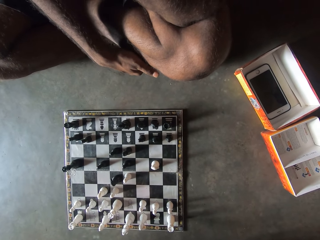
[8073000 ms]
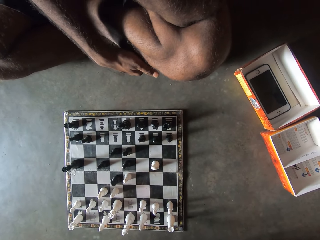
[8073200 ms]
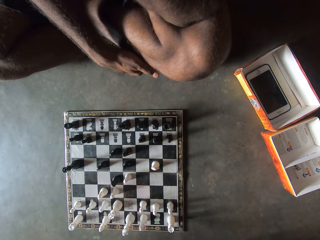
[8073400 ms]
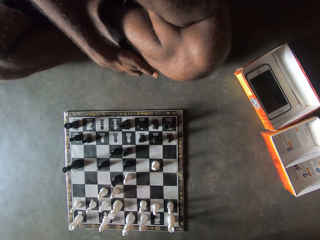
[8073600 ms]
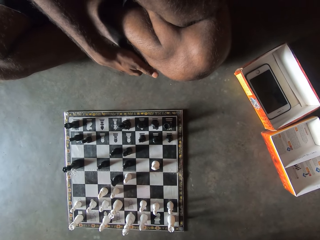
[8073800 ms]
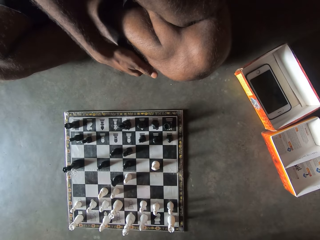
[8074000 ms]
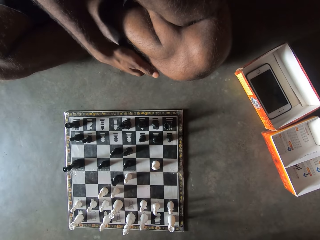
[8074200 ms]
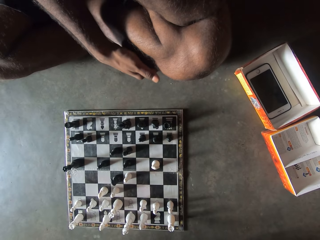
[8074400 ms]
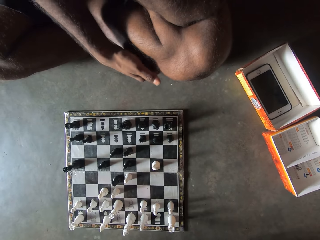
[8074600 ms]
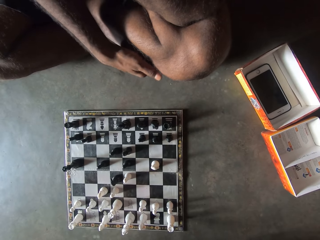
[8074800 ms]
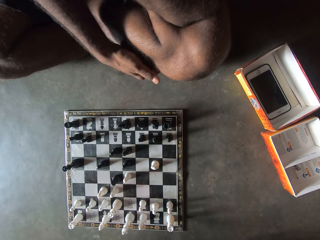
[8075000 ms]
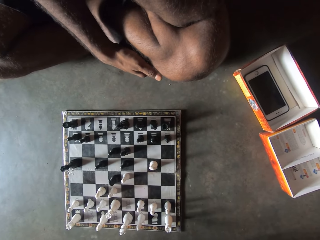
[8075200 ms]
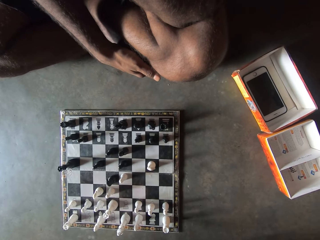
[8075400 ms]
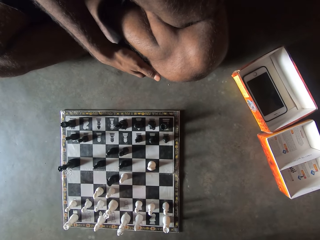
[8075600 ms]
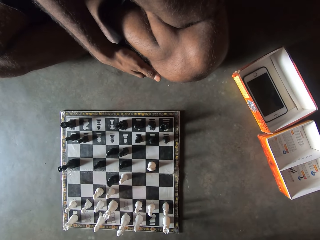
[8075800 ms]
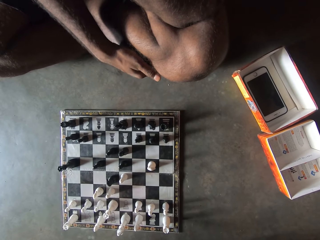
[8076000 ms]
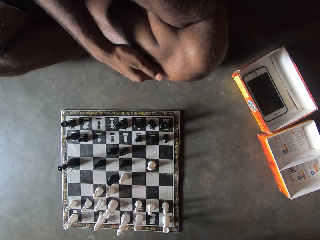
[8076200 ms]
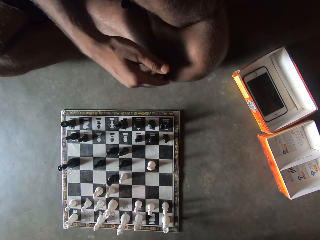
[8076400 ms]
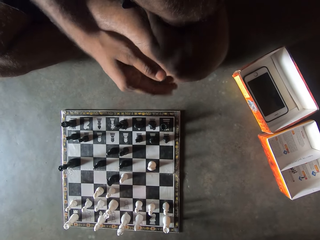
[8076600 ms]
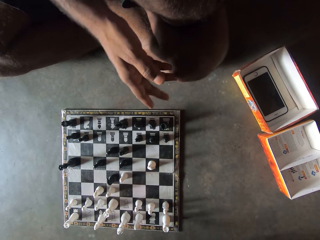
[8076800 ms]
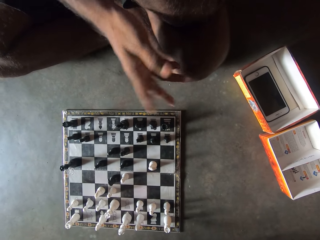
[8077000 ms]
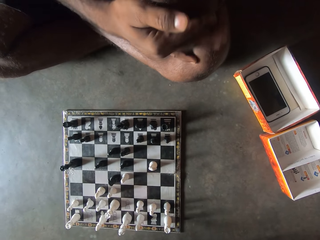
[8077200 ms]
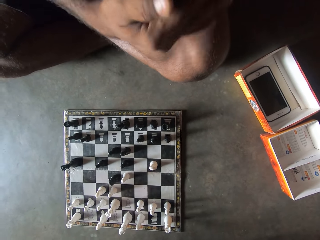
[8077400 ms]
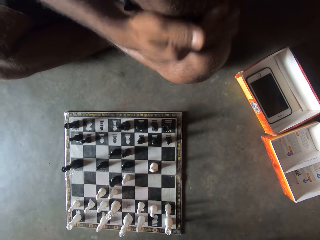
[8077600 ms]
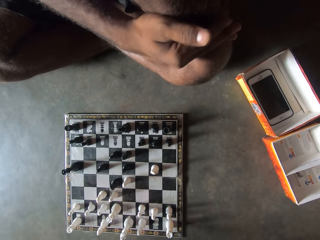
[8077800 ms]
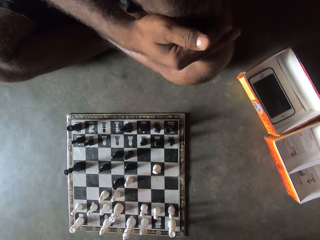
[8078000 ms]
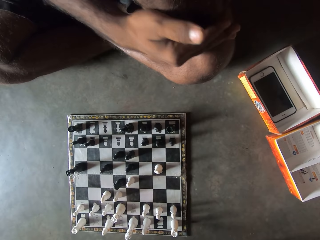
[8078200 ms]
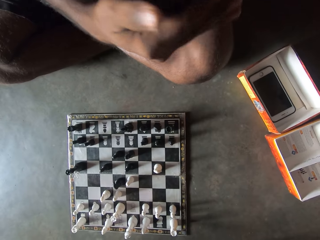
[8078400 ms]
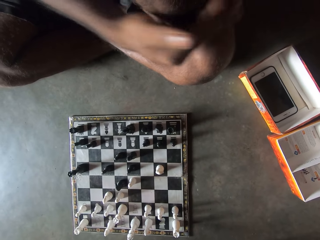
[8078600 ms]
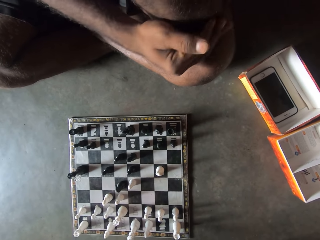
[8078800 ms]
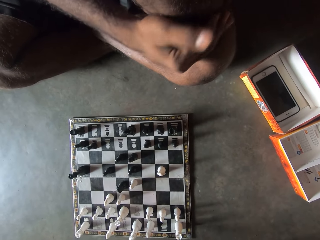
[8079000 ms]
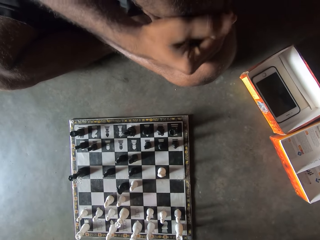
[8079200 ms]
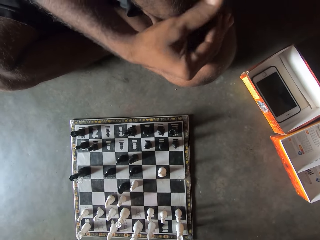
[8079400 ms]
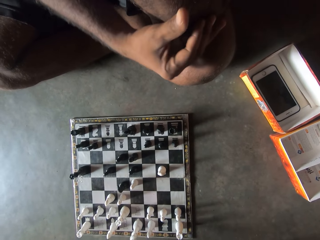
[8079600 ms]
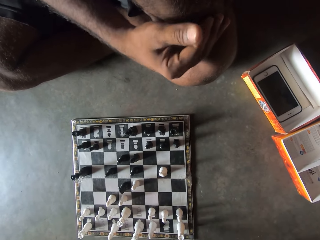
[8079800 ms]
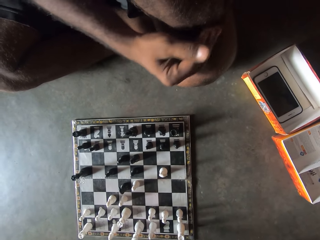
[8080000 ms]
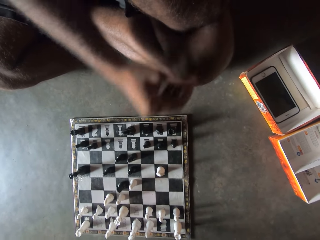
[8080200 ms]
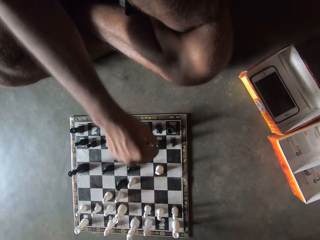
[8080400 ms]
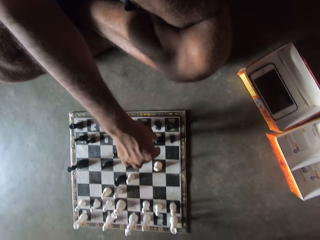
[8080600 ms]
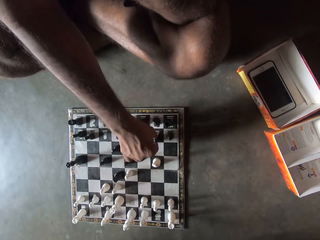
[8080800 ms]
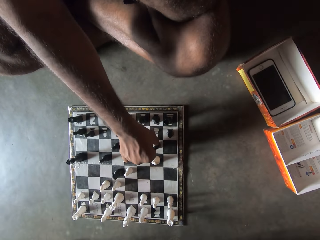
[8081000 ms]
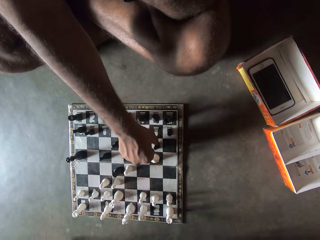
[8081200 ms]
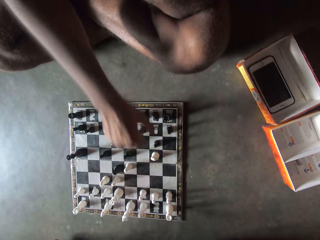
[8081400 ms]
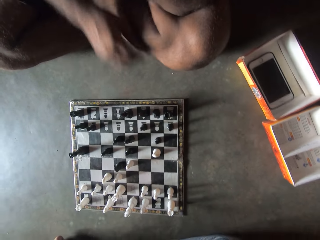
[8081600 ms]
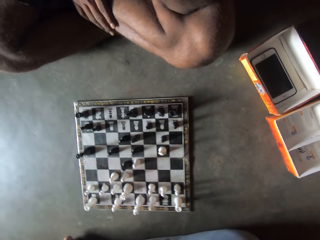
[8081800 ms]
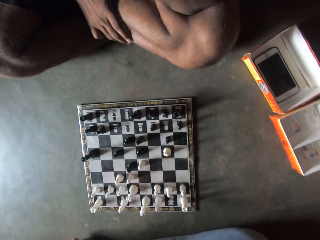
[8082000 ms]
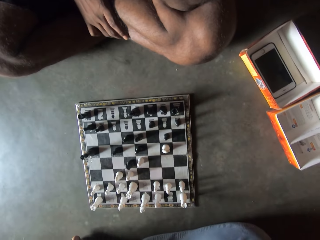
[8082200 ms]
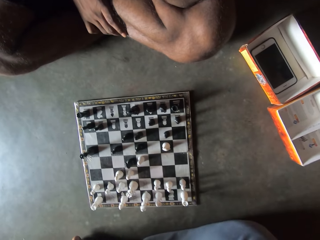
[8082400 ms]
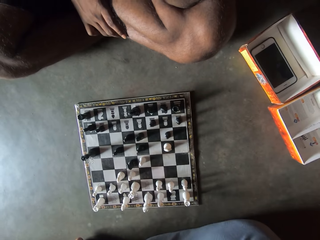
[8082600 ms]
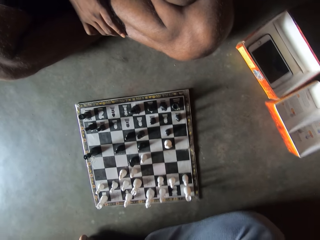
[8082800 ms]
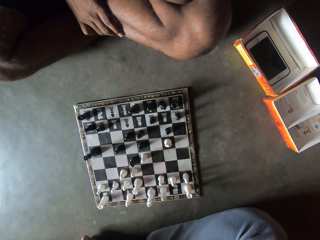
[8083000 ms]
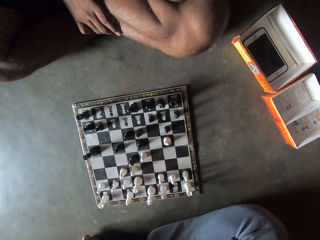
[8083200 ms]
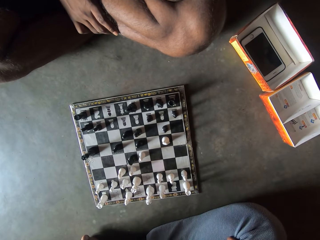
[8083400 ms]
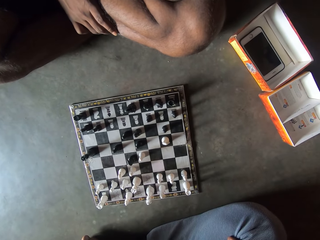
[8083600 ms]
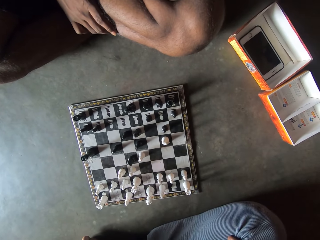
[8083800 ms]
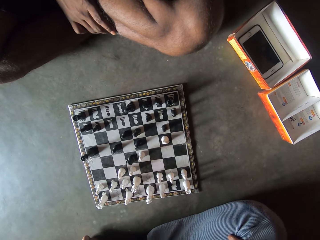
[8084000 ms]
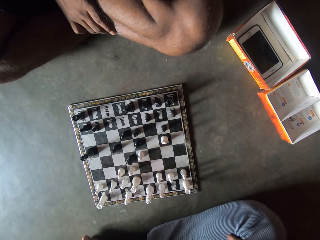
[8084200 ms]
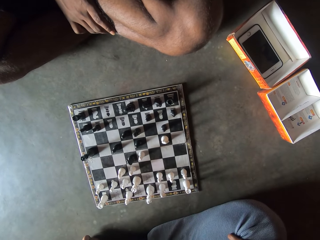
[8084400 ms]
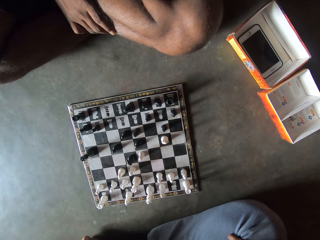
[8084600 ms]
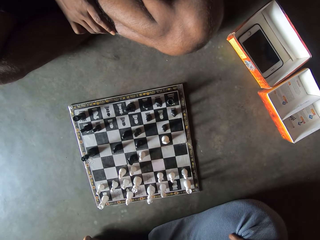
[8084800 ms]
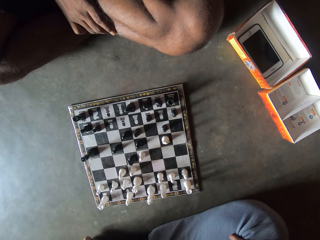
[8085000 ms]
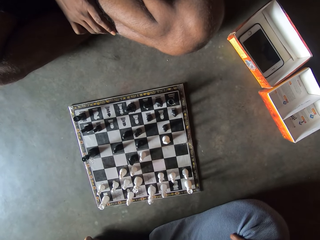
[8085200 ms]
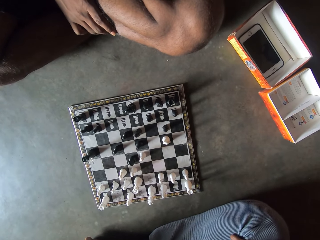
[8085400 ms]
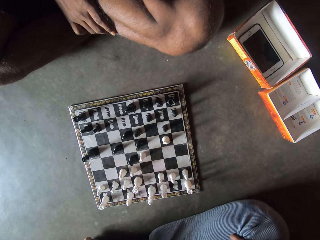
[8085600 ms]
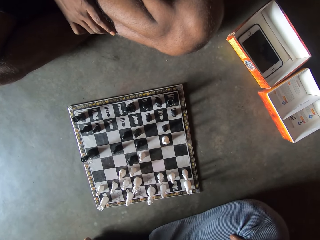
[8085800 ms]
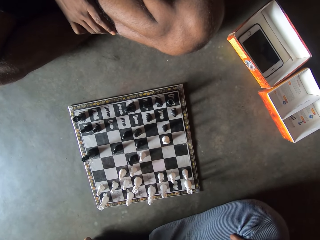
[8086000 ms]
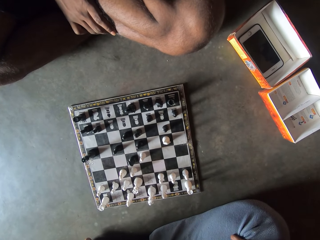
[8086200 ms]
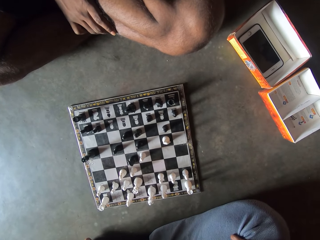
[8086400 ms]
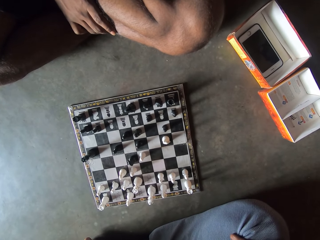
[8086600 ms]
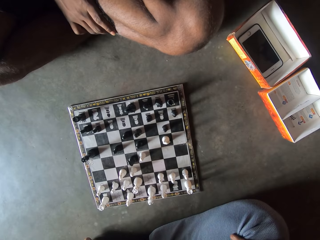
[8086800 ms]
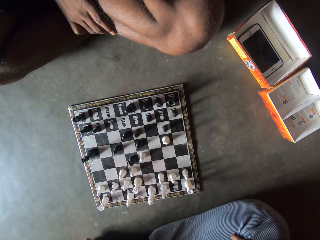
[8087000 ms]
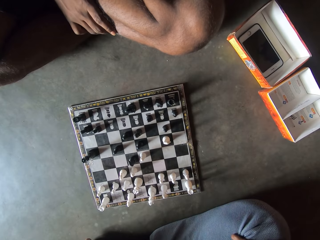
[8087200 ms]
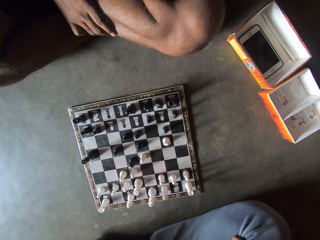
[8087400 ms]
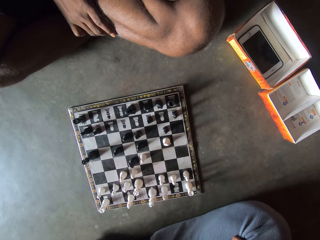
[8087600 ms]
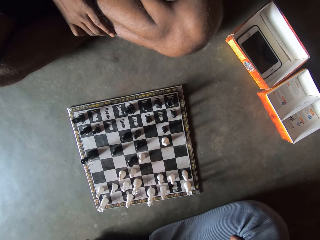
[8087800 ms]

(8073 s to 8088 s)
A man moves a black piece on a chess board on the floor in front of him. The man places his right hand on his leg. The camera wearer looks at the chess board.

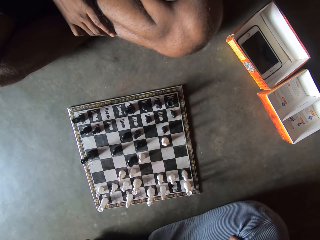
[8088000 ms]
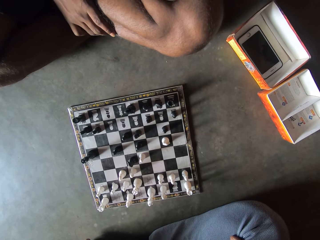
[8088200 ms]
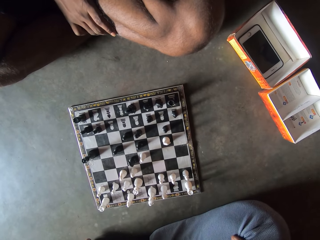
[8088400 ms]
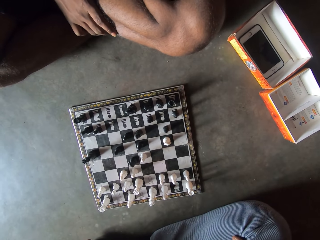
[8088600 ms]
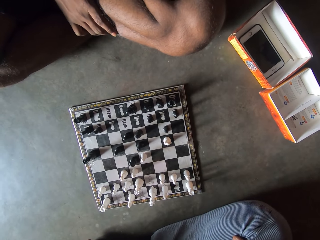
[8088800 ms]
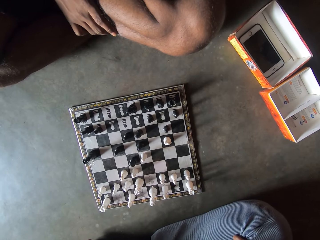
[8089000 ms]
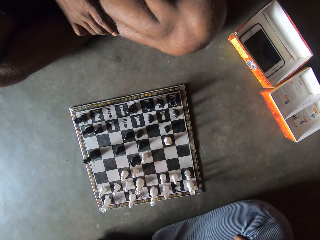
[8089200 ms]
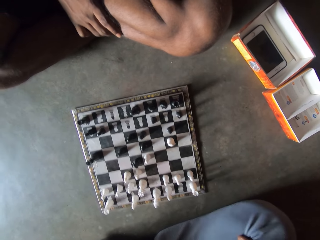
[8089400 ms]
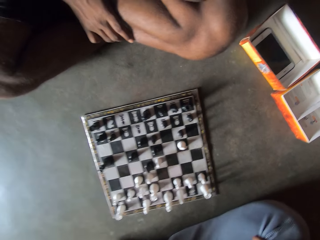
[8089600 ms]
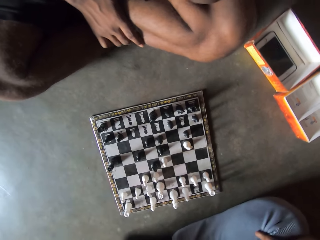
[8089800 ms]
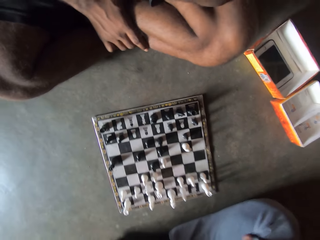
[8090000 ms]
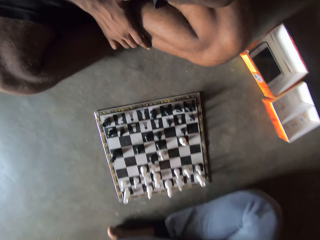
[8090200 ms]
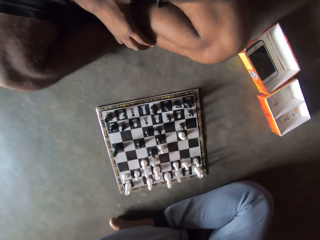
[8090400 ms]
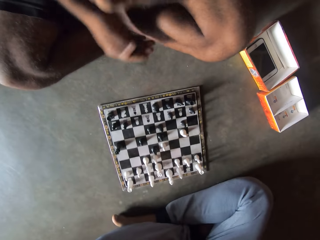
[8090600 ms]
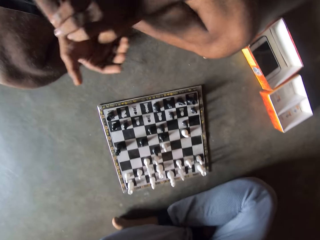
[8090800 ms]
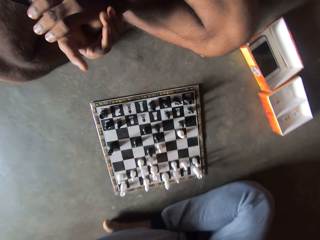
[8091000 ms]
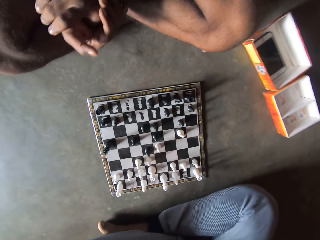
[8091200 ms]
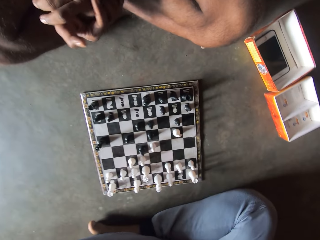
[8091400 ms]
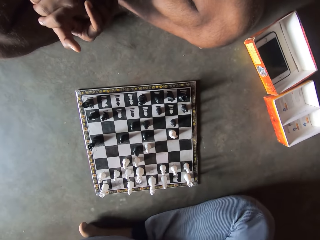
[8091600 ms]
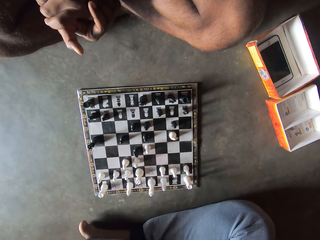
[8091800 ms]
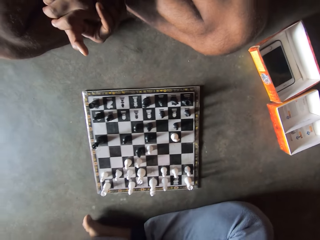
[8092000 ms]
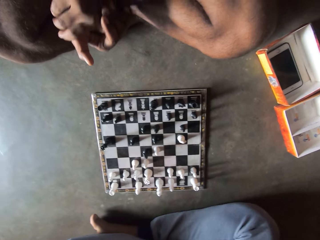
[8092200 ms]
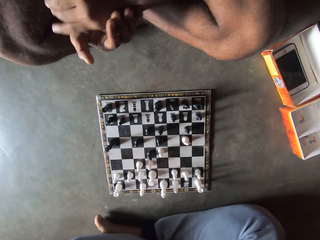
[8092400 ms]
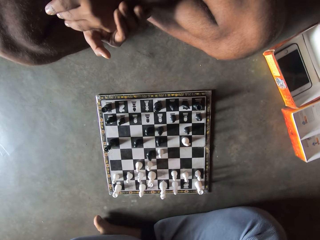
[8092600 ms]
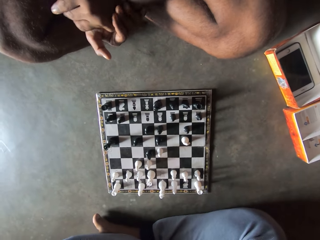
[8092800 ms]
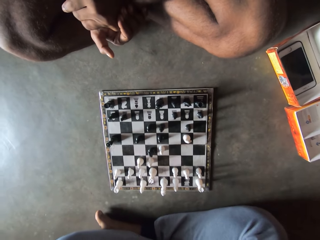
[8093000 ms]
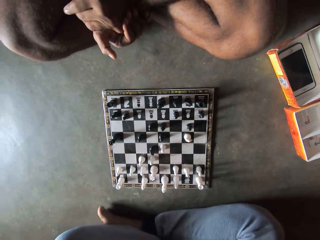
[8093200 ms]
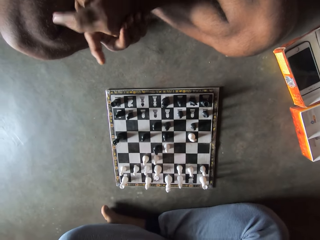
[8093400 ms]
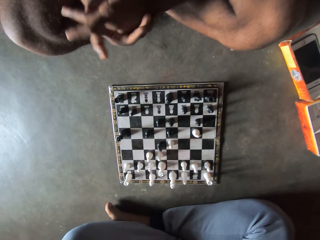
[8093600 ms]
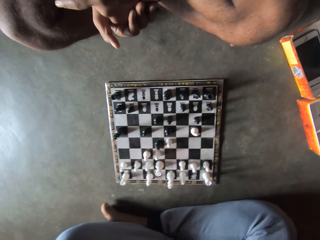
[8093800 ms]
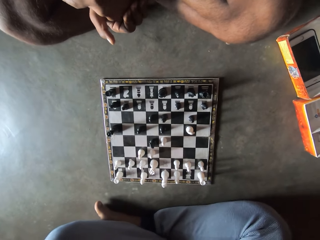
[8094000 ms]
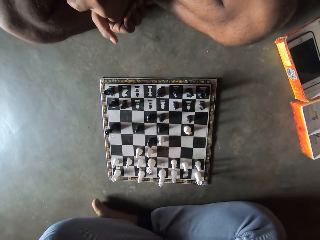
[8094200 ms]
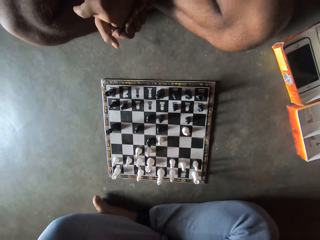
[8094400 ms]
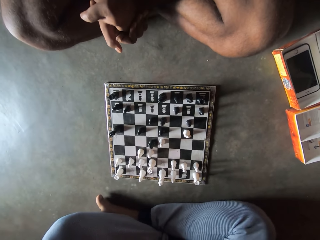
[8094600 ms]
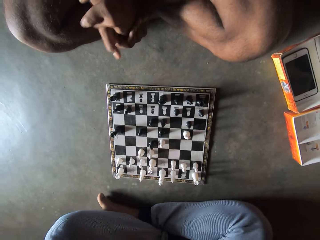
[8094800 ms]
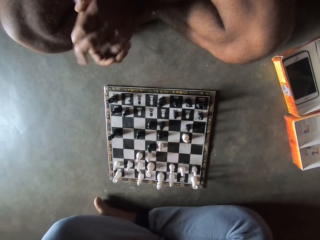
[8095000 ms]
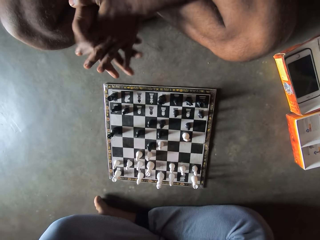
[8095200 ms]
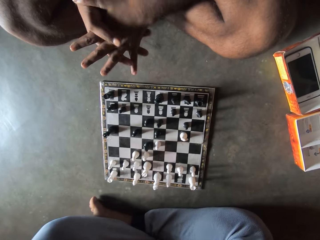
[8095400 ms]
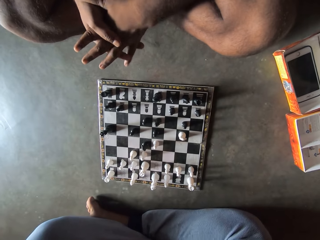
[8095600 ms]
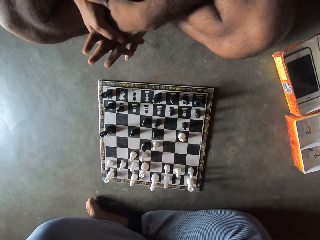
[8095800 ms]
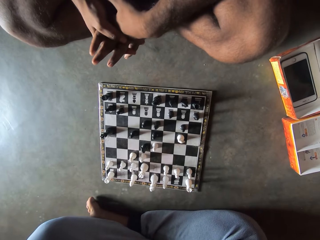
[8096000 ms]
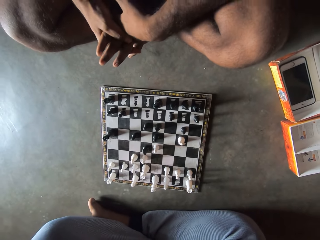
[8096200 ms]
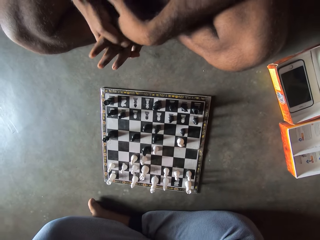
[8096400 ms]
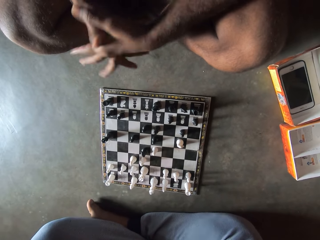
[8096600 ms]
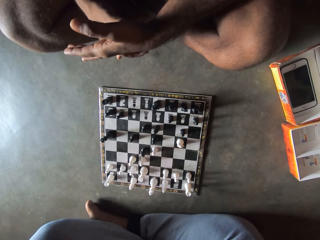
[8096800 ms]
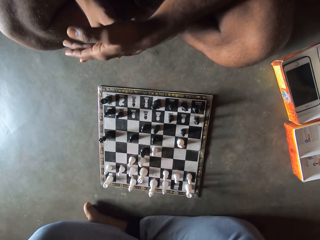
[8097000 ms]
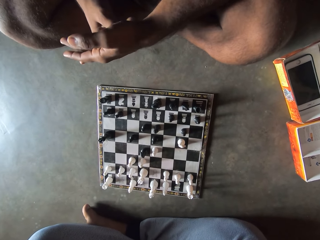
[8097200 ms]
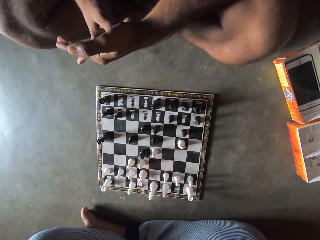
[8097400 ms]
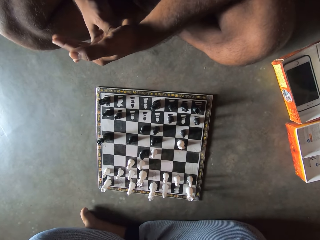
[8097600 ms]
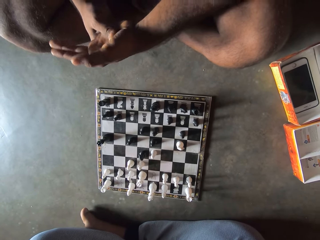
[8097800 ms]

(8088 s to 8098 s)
A man rubs his two hands against each other.
